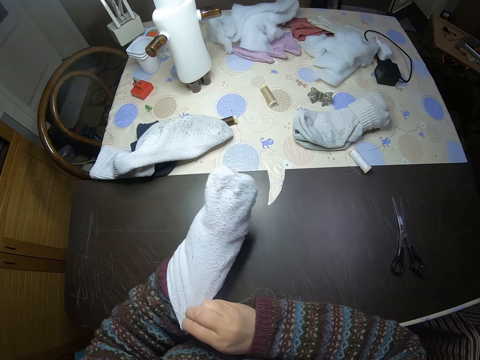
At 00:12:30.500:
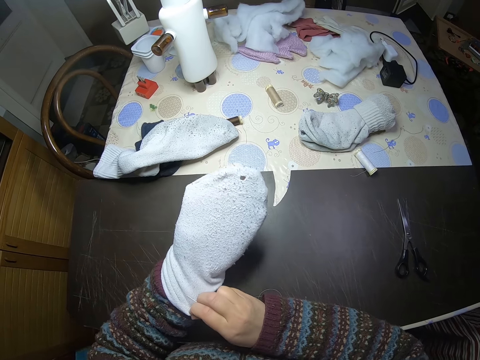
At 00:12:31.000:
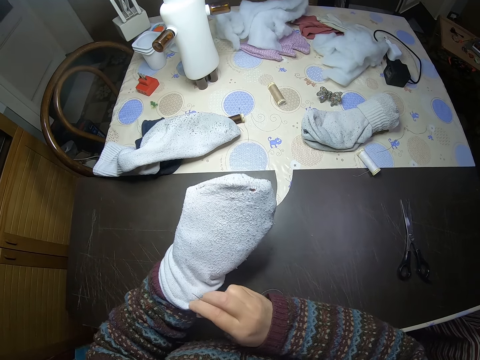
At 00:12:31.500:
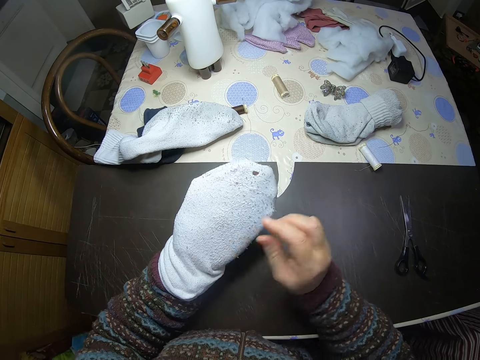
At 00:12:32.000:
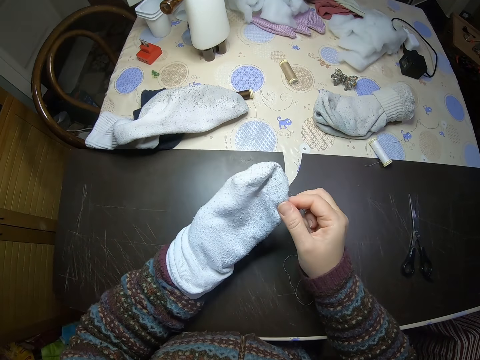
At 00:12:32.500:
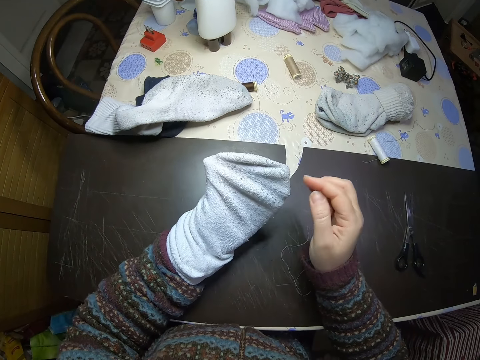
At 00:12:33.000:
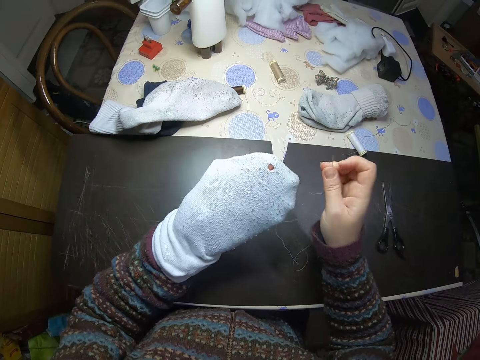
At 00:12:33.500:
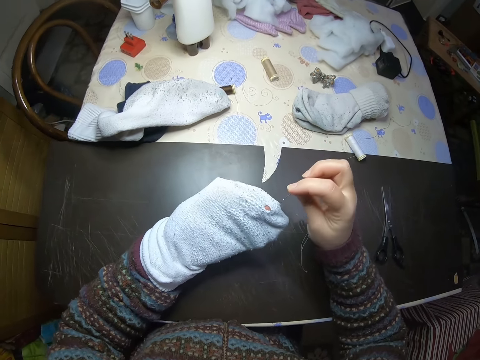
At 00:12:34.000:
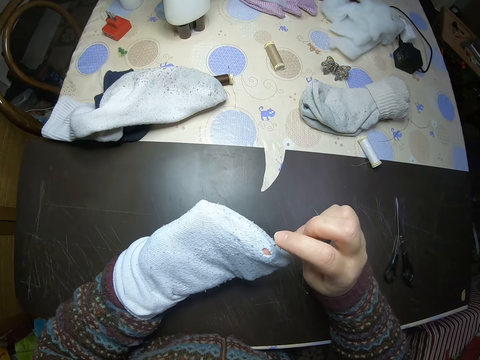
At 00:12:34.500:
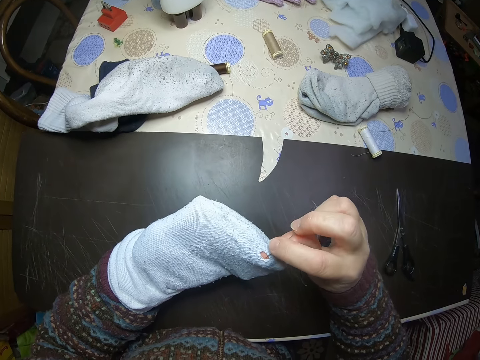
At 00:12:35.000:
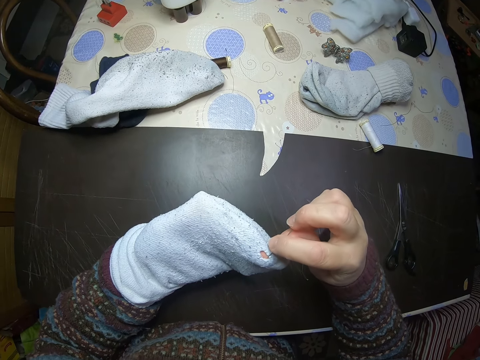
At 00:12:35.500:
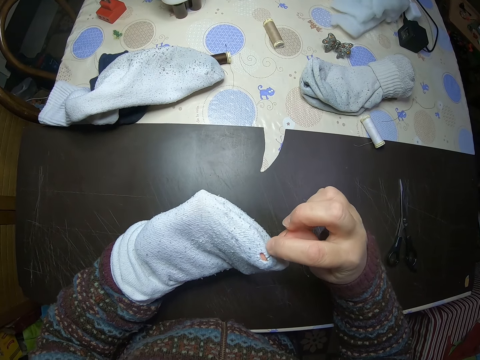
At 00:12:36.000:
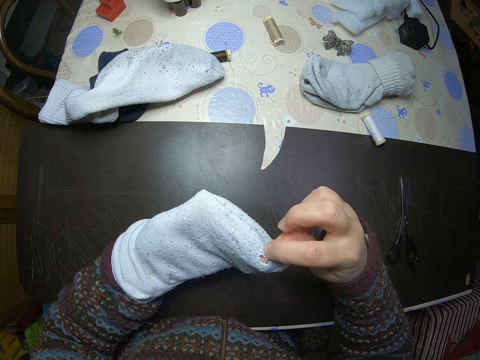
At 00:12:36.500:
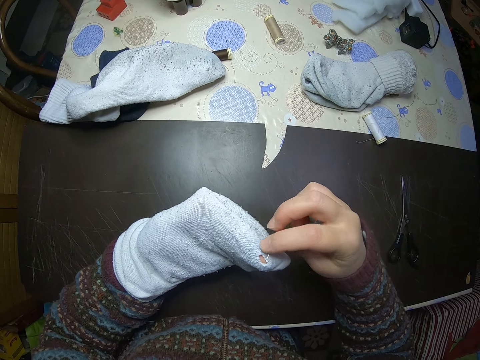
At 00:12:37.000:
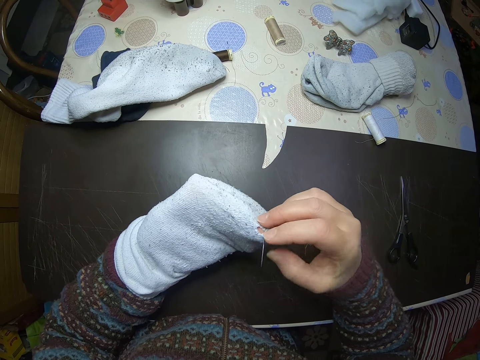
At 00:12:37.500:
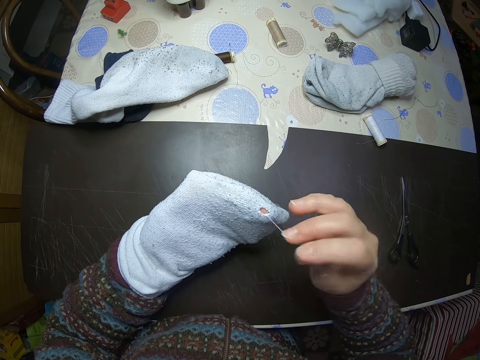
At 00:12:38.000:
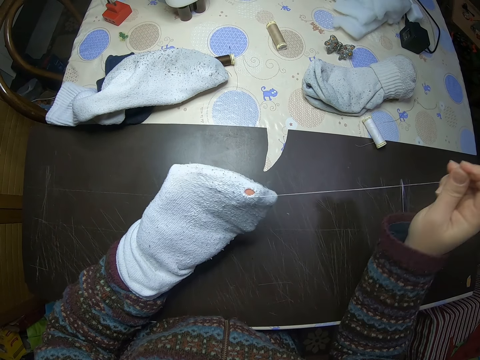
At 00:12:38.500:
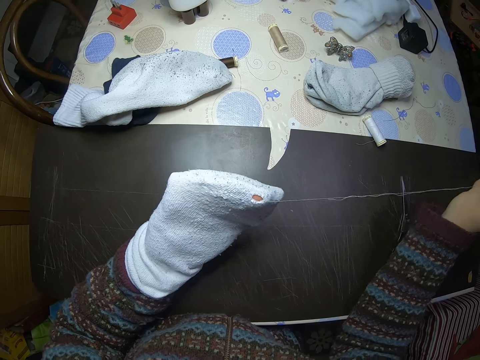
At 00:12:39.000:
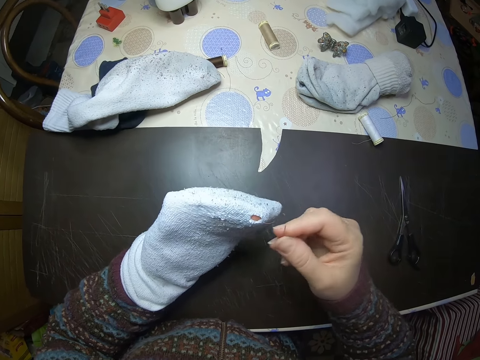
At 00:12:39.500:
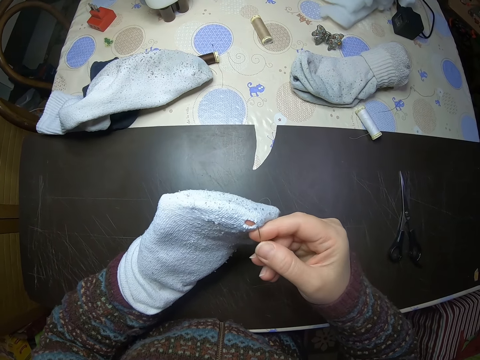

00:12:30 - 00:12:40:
The camera wearer stares at the sock. They knit the socks. They sew the sock.

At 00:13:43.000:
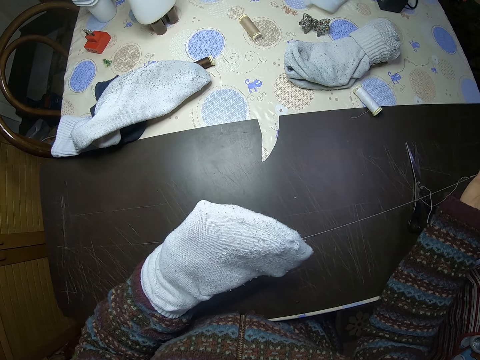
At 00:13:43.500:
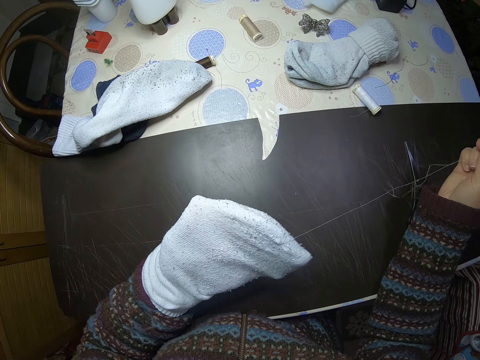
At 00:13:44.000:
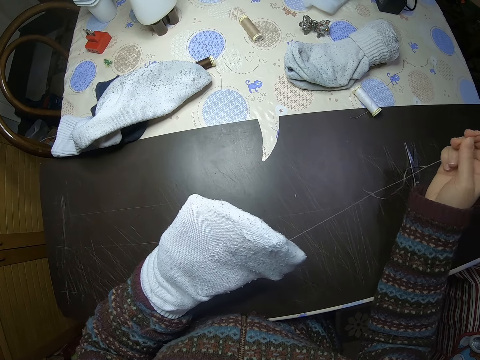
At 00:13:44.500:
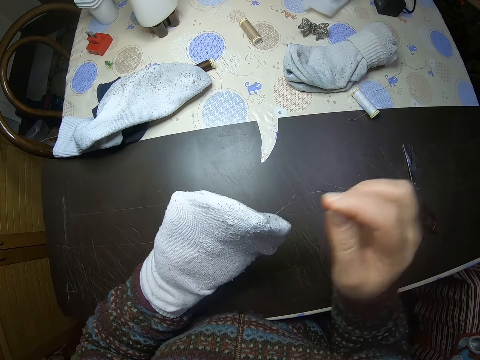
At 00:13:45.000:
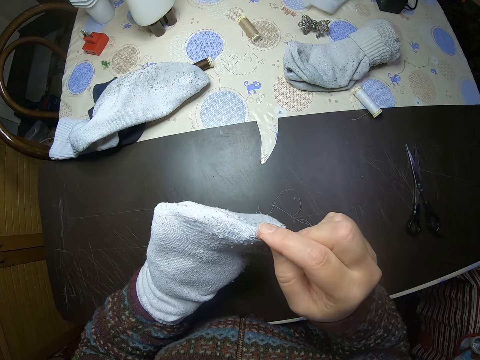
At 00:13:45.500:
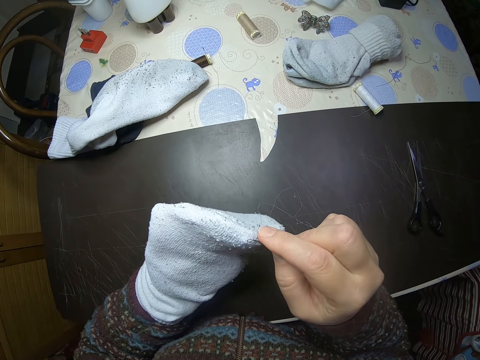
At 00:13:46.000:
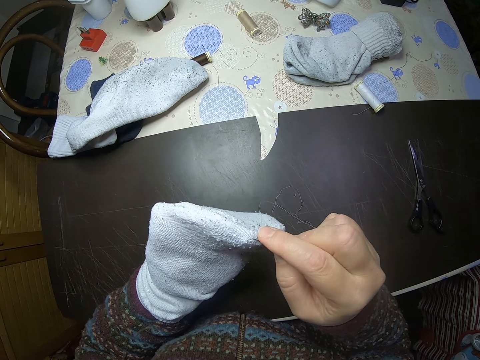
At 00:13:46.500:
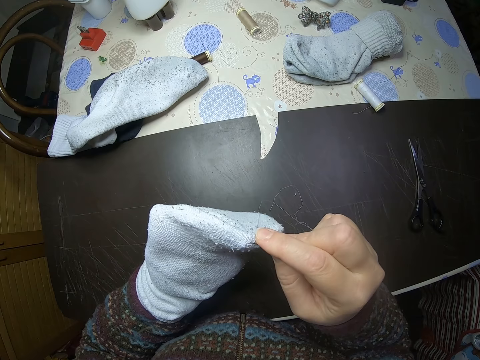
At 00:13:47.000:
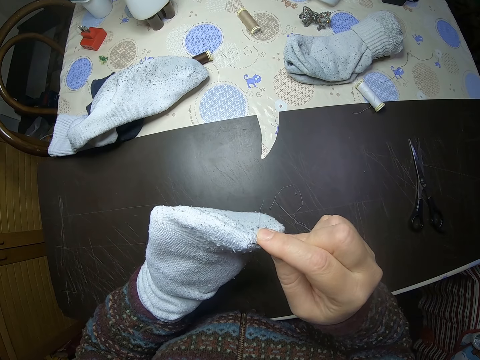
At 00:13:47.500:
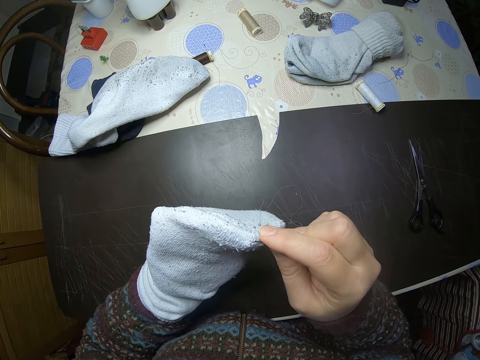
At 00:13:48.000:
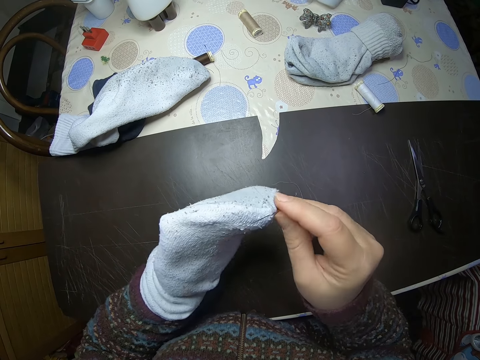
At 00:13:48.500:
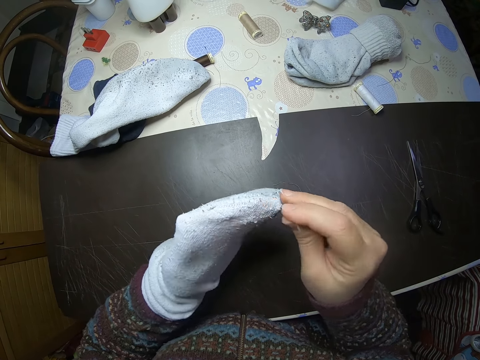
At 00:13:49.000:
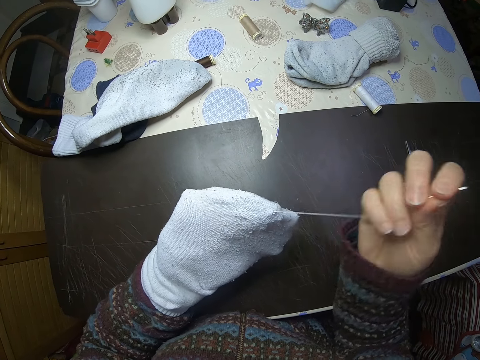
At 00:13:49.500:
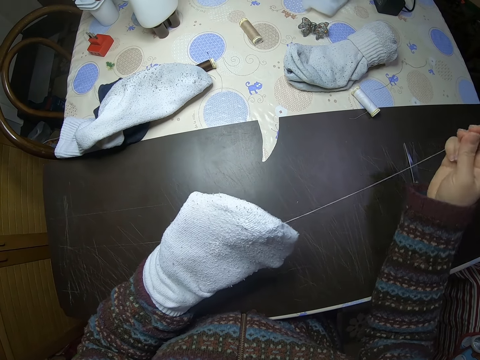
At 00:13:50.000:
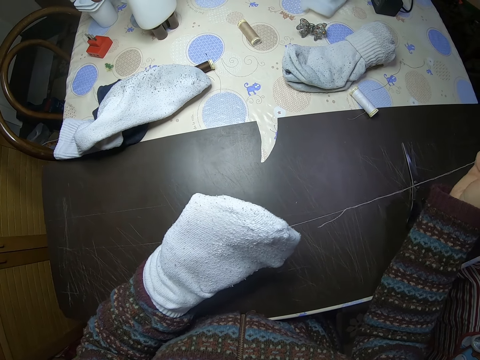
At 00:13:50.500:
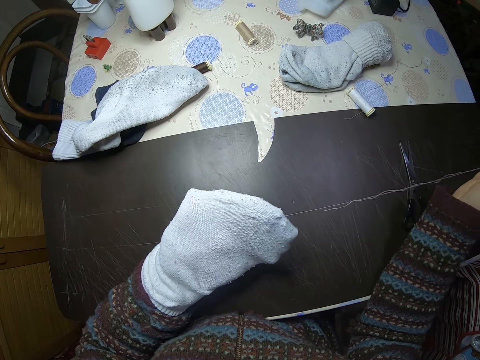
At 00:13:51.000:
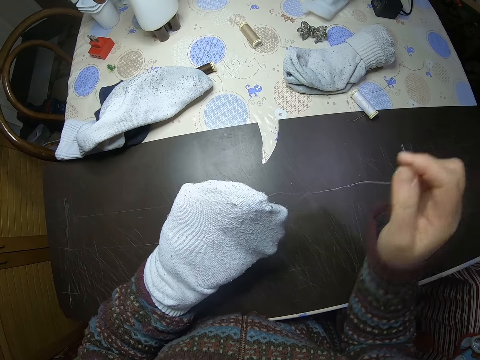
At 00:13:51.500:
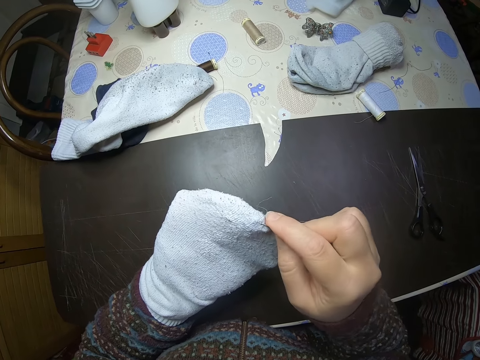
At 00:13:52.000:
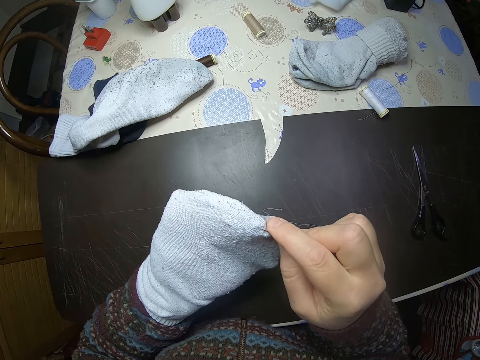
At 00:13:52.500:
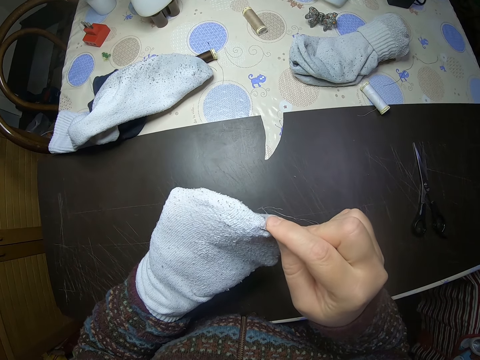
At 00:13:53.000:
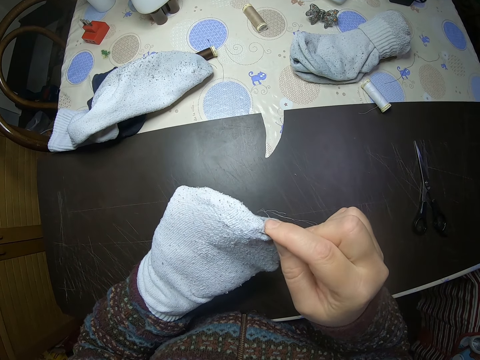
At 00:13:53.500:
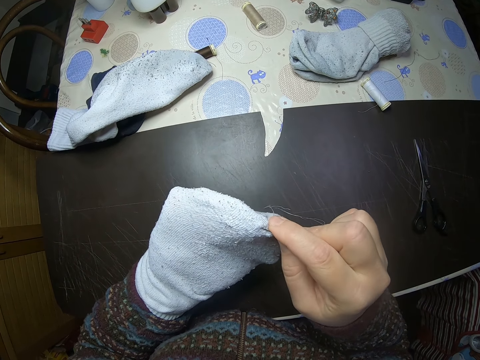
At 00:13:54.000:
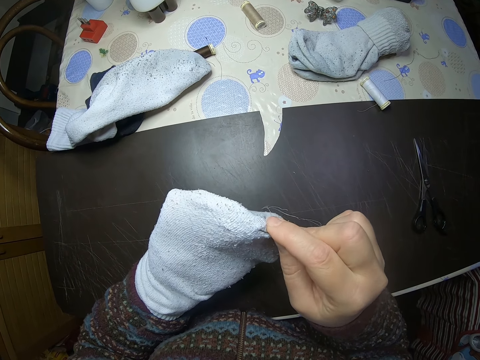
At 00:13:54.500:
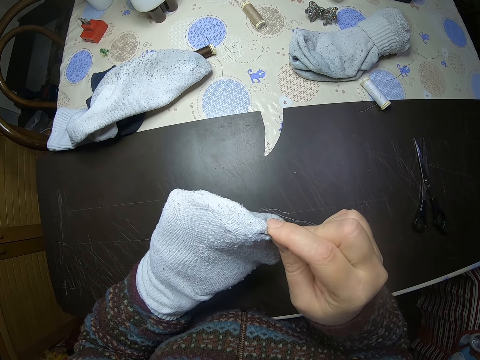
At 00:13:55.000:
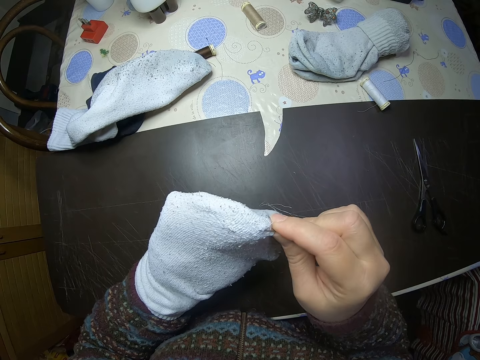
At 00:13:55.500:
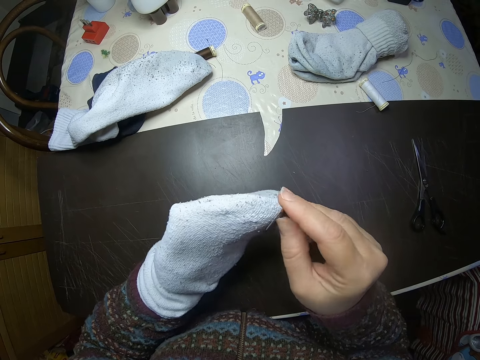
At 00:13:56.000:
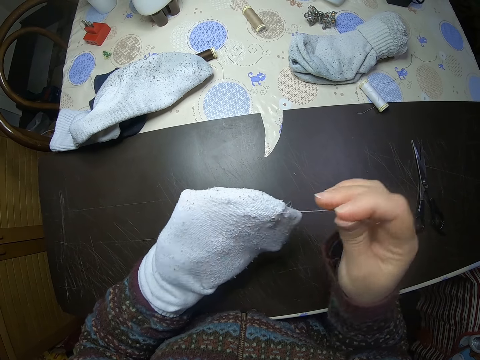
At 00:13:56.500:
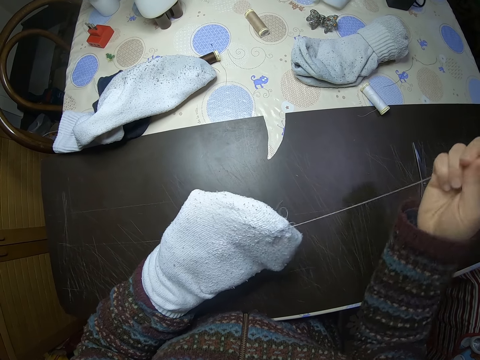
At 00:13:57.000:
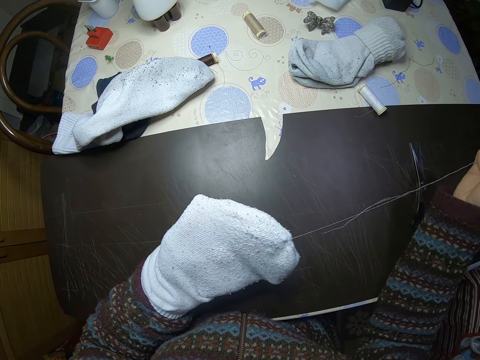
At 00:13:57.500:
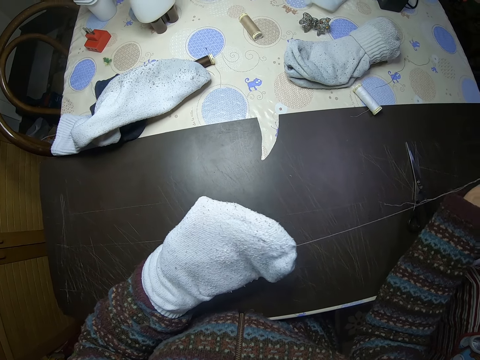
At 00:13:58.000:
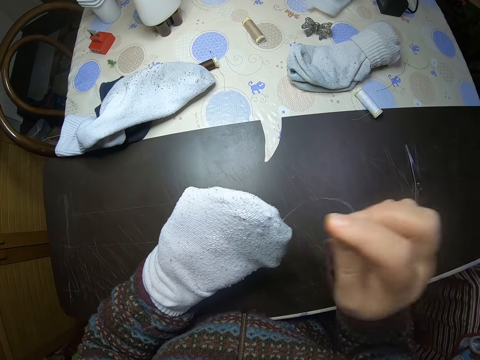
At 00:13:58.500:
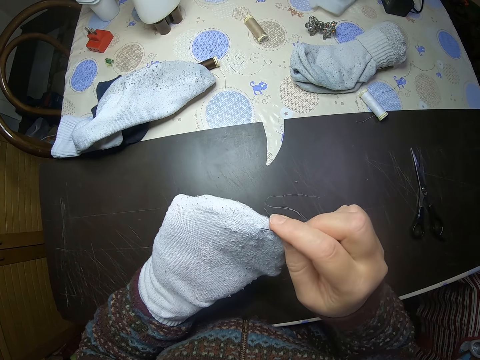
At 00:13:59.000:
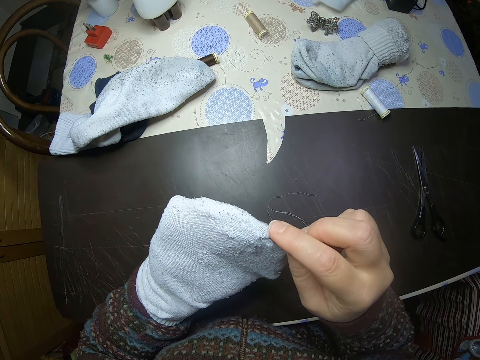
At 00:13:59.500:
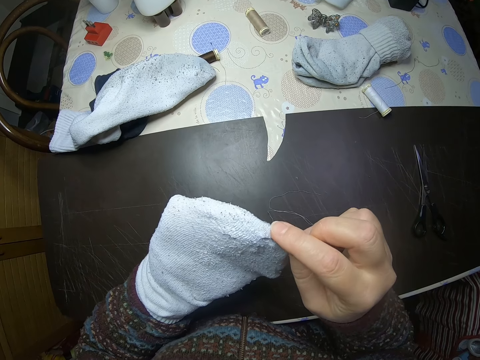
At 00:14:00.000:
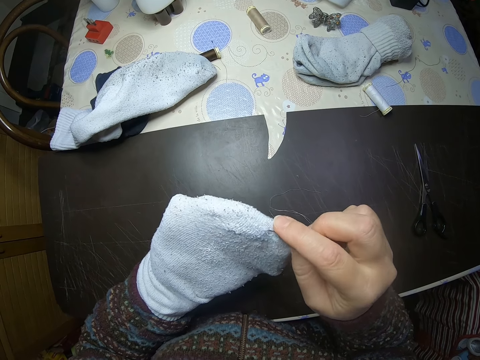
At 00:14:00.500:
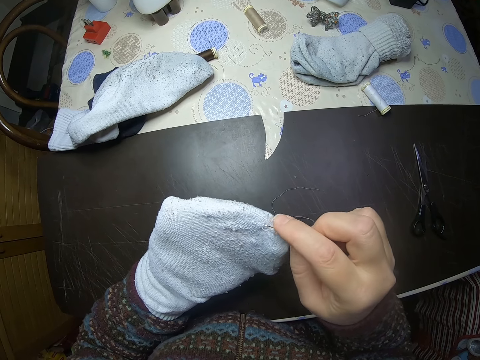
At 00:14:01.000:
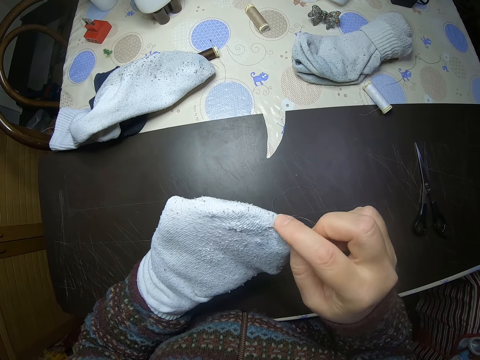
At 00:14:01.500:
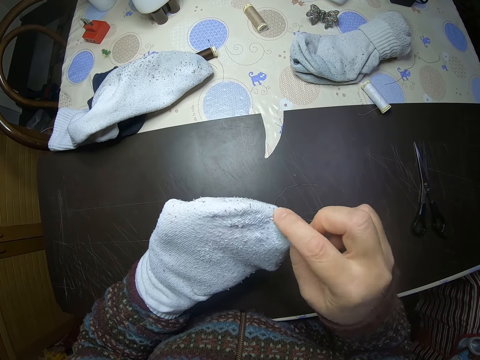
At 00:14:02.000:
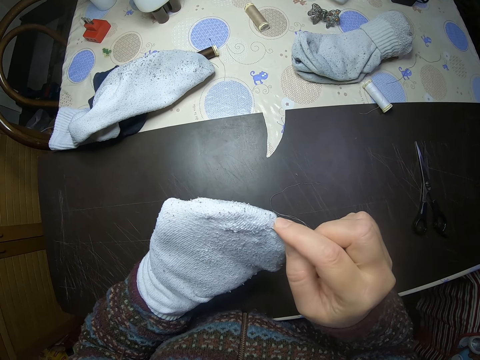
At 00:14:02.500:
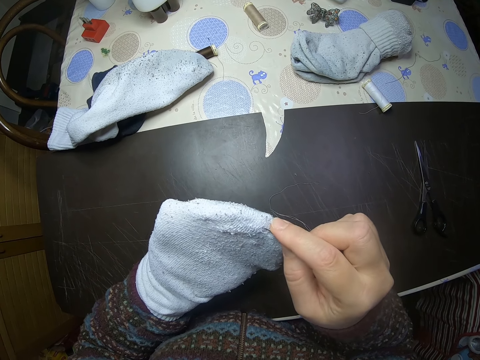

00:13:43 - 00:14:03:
The camera wearer sews a thread into the socks. They pull the thread. They sew a thread into the socks. They pull the thread. They sew a thread into the socks.
